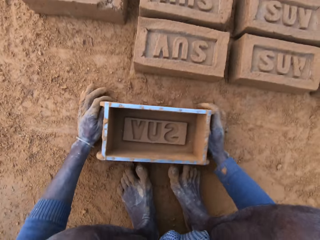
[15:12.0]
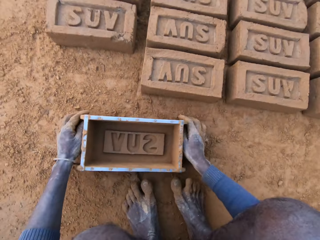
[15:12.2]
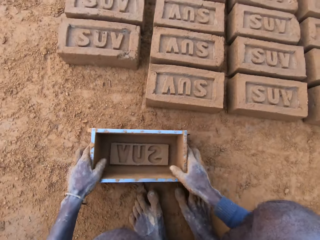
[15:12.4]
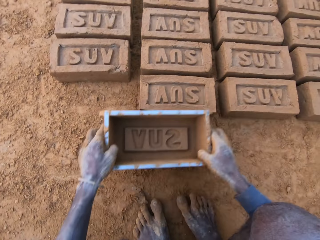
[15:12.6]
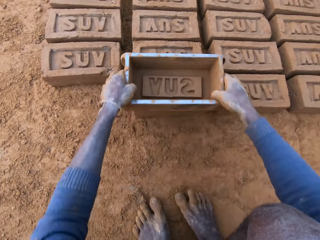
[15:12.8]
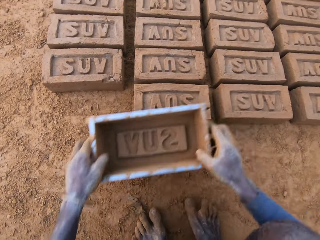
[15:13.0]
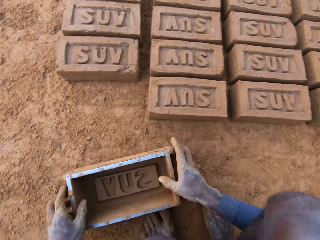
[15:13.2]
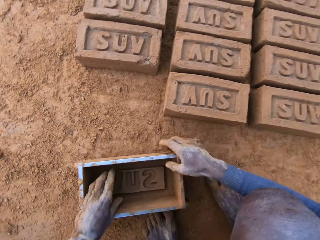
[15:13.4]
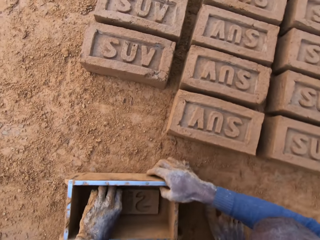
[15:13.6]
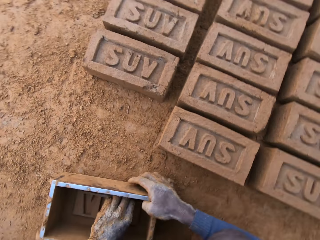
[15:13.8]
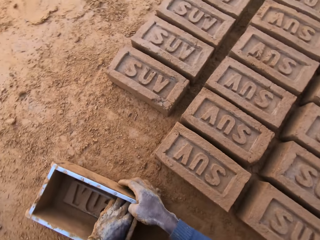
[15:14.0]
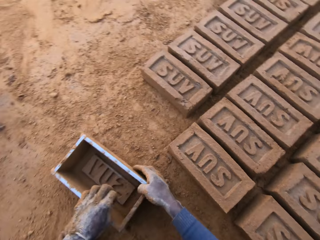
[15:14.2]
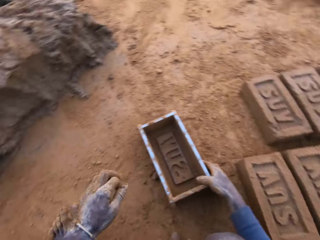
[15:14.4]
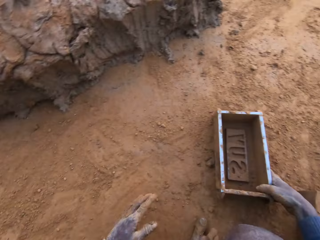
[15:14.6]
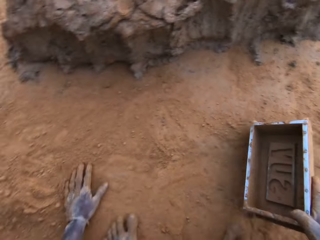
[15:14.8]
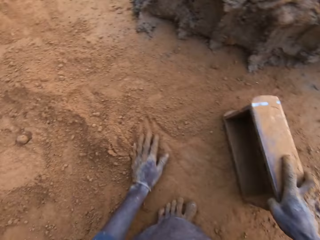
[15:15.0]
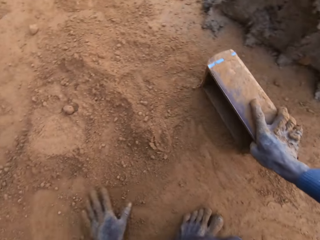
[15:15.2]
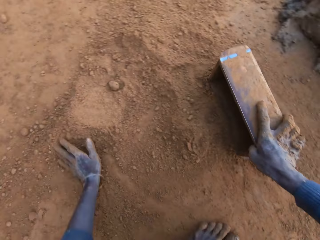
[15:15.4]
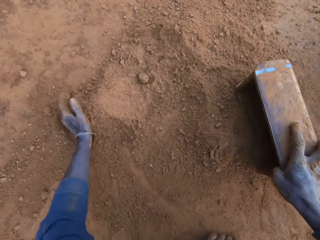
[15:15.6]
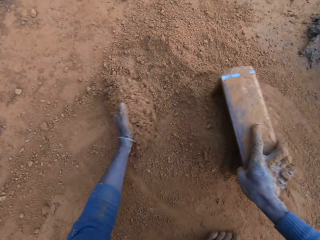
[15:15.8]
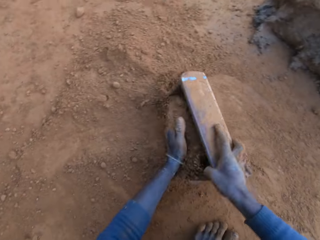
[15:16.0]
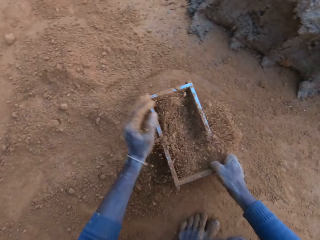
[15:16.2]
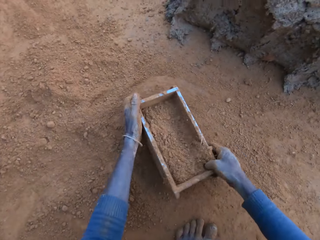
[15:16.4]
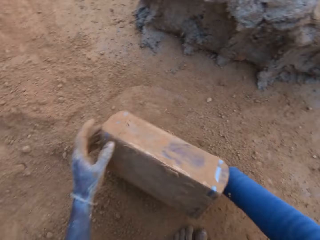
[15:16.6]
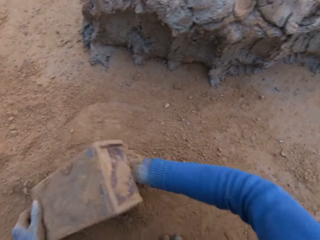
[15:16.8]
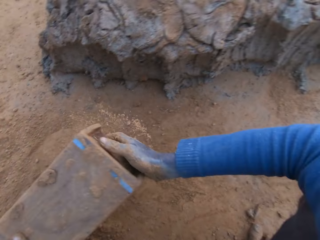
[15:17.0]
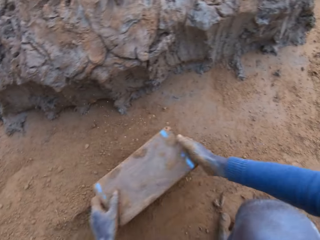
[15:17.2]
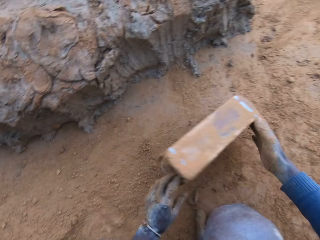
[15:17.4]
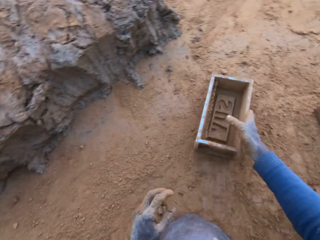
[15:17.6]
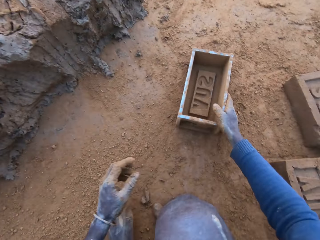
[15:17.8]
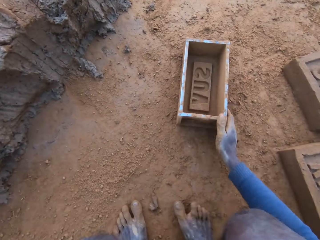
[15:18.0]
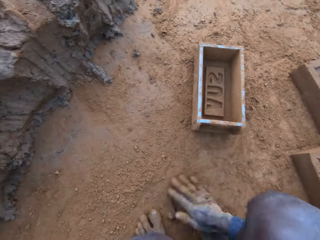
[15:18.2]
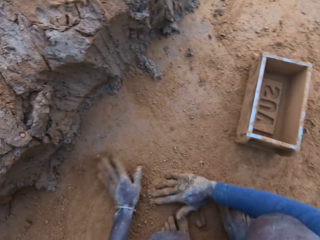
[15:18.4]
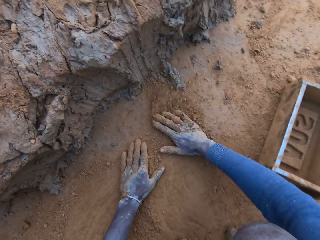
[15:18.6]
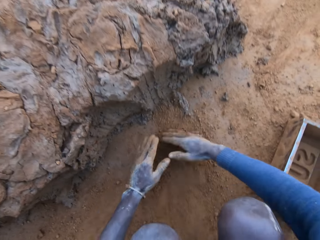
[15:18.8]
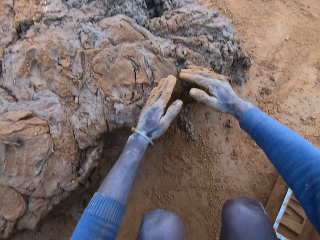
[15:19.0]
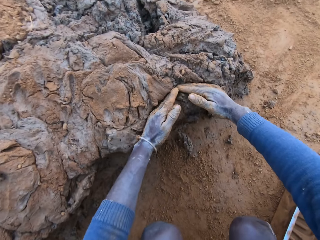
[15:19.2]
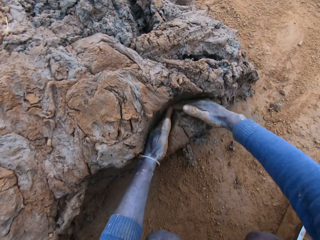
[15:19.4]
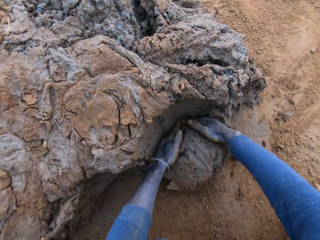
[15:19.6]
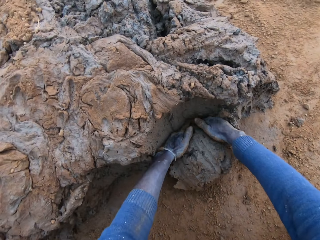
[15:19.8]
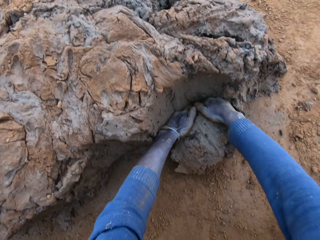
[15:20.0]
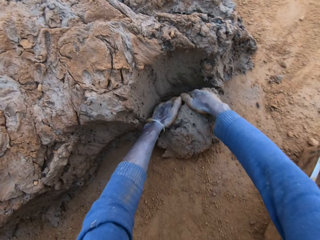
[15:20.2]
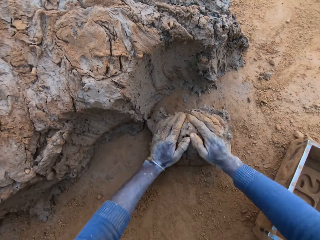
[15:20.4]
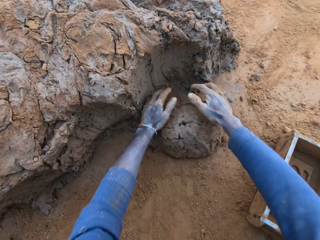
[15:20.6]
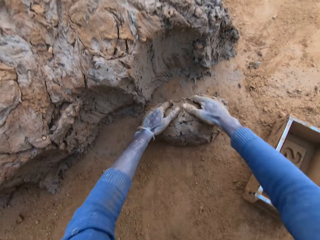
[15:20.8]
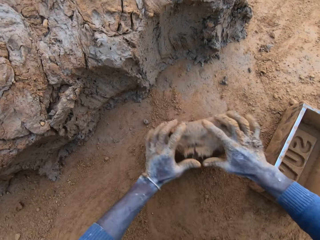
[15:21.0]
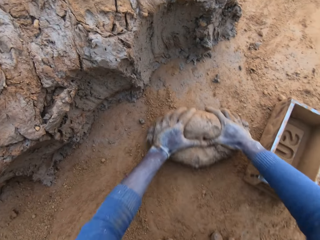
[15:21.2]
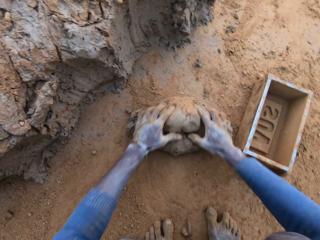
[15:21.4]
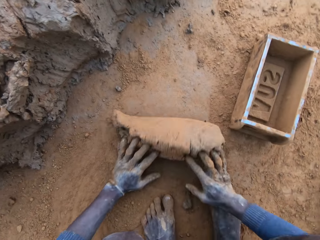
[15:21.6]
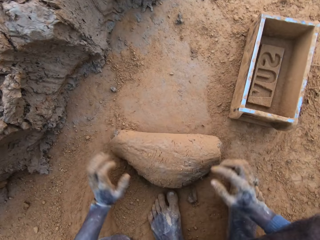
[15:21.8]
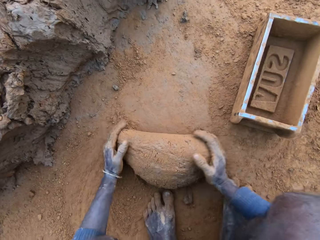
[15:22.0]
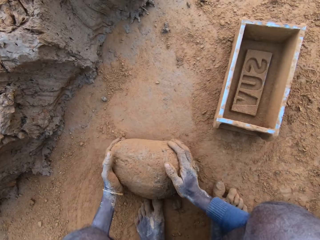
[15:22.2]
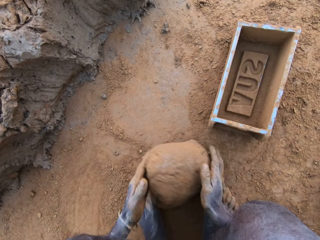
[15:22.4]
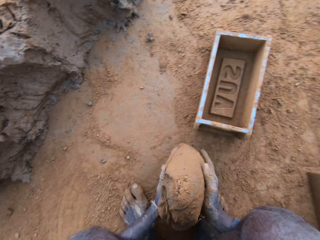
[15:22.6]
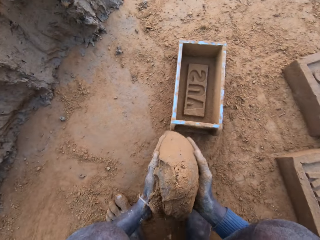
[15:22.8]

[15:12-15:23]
The camera wearer puts the brick making box or mould on the ground. He picks the brick making box on the ground, presses a brick with the brick making box on the ground, and puts the brick making box on the ground. He removes clay from the mould. He scoops mud in the brick making box on the ground. He moves around and moves the brick making box on the ground. He packs sand into the clay mould with his left hand on the ground. He turns the brick making box on the ground. He pours sand out of the clay mould. He hits the ground with the brick making box. He puts the brick making box on the ground. He scoops soil on the ground with his hands. He rubs his hands on sand. He packs clay from the clay mud with his hands on the ground. He presses the clay with his hands. He rolls the mud on the ground with his hands.

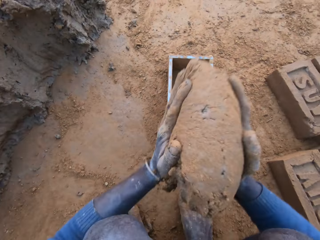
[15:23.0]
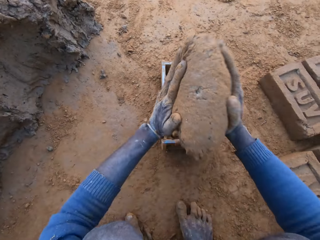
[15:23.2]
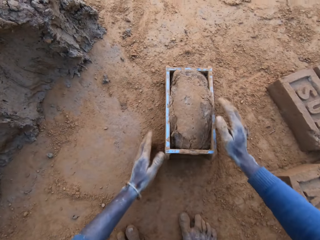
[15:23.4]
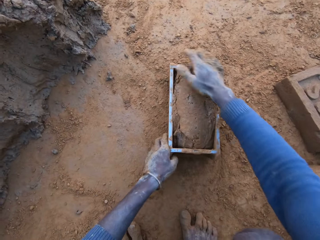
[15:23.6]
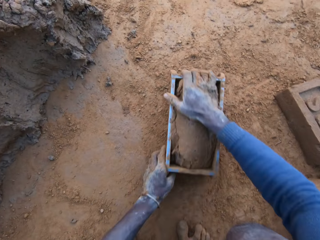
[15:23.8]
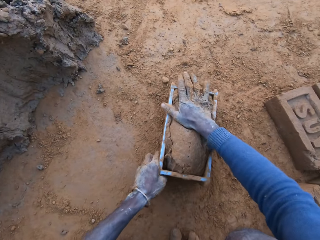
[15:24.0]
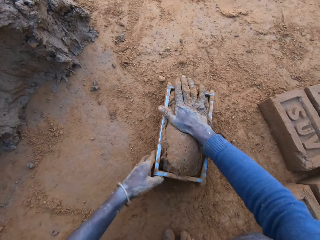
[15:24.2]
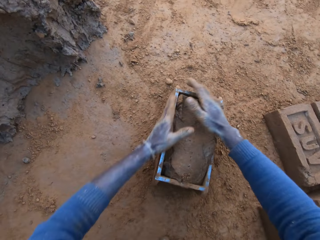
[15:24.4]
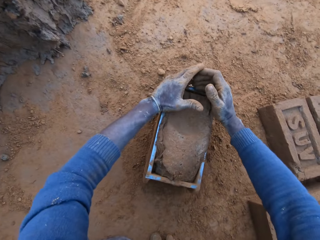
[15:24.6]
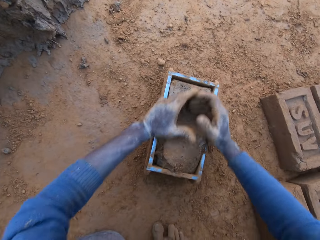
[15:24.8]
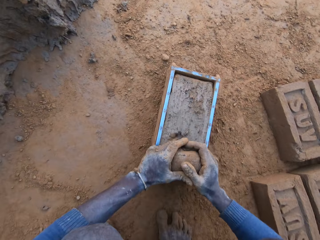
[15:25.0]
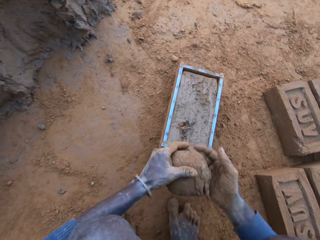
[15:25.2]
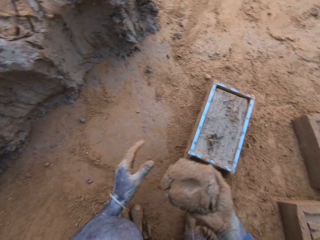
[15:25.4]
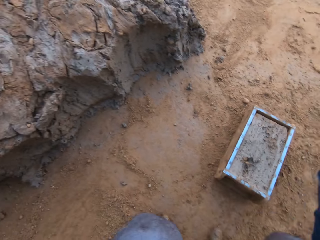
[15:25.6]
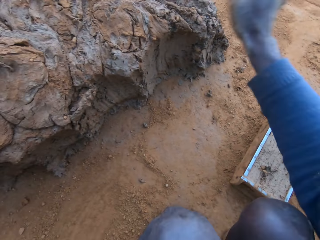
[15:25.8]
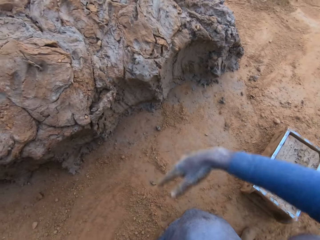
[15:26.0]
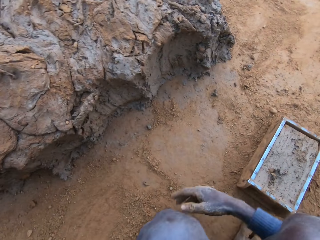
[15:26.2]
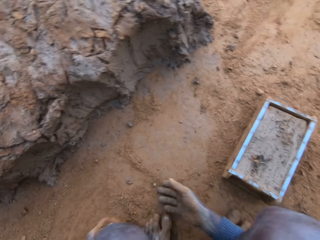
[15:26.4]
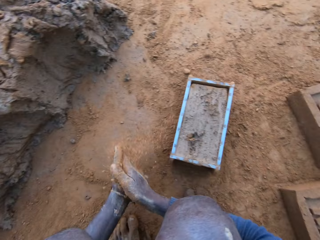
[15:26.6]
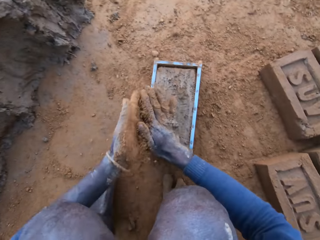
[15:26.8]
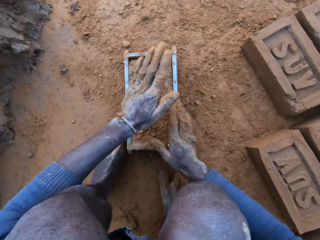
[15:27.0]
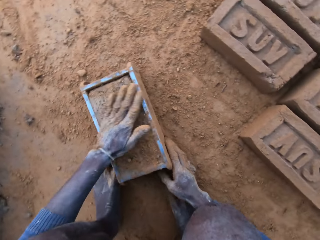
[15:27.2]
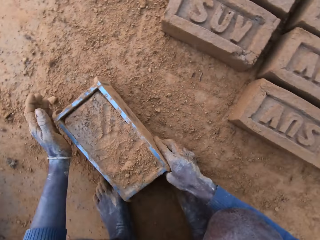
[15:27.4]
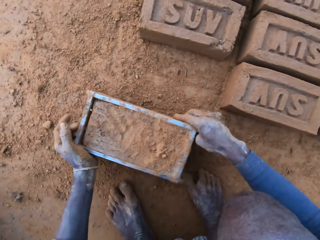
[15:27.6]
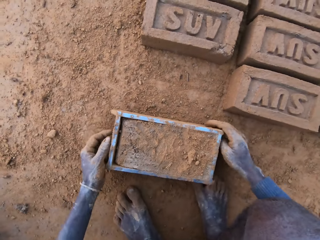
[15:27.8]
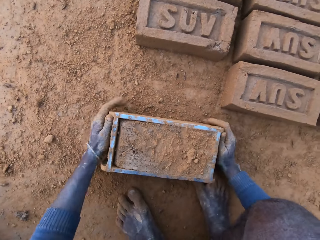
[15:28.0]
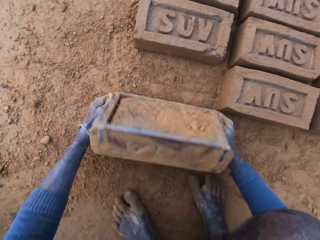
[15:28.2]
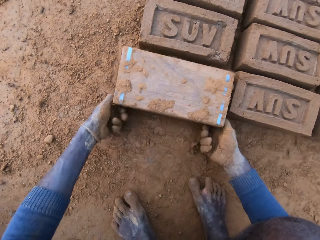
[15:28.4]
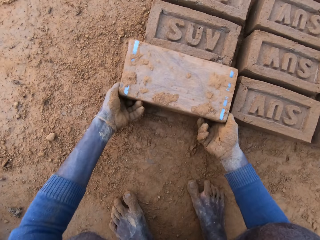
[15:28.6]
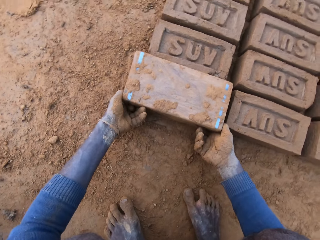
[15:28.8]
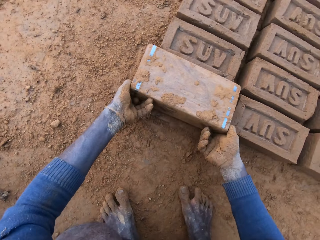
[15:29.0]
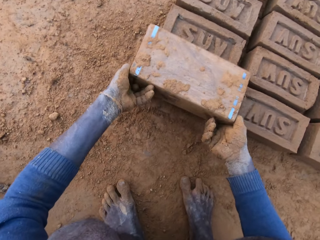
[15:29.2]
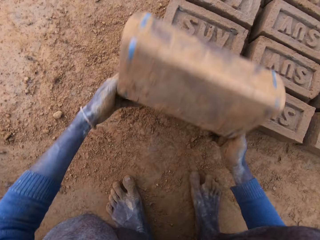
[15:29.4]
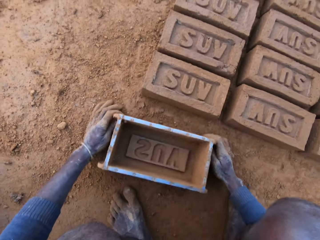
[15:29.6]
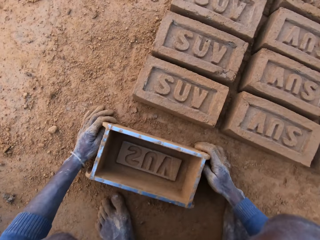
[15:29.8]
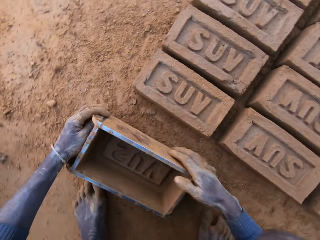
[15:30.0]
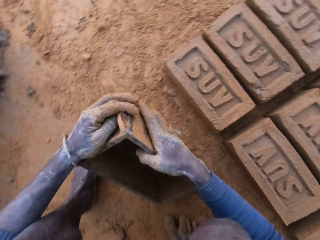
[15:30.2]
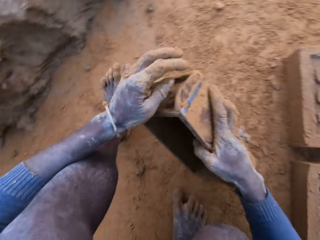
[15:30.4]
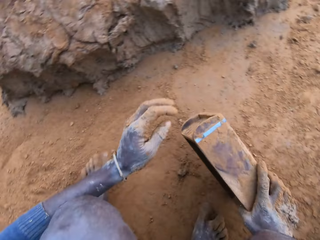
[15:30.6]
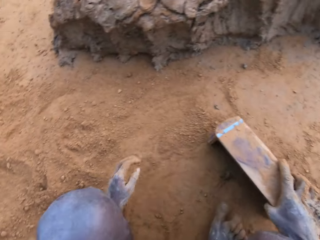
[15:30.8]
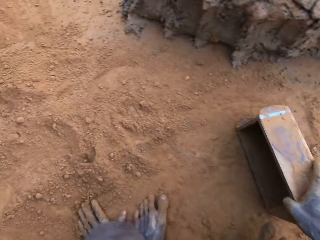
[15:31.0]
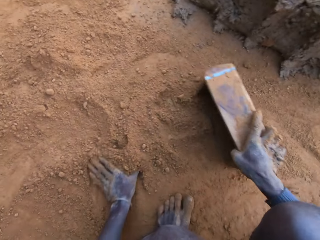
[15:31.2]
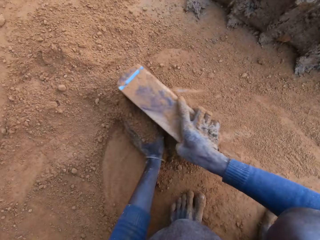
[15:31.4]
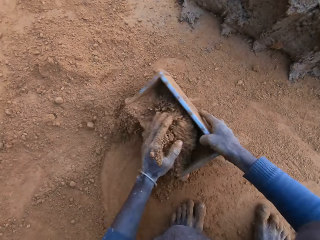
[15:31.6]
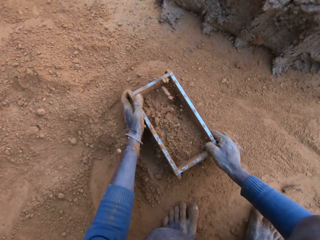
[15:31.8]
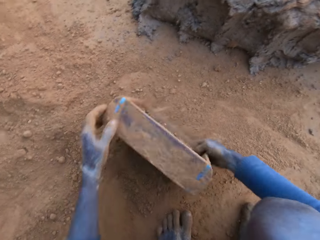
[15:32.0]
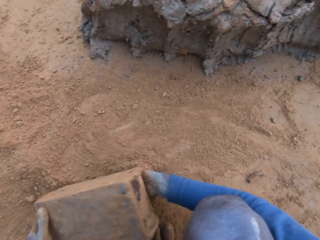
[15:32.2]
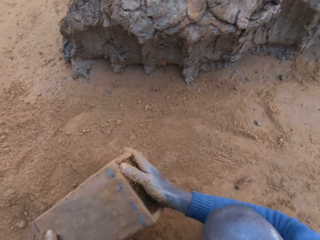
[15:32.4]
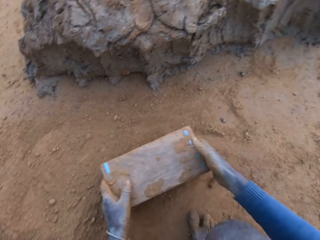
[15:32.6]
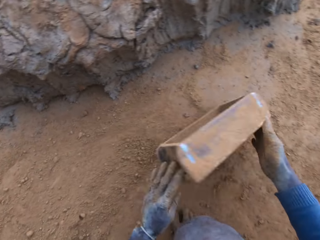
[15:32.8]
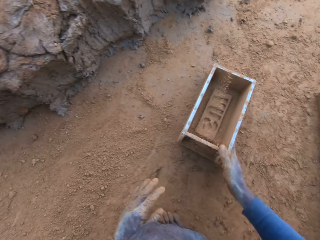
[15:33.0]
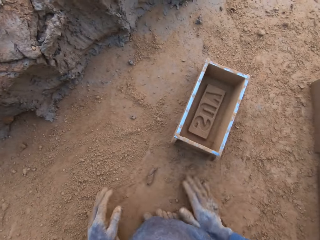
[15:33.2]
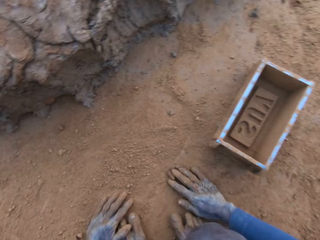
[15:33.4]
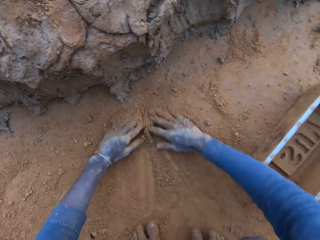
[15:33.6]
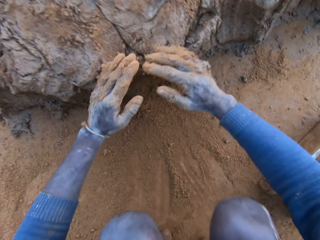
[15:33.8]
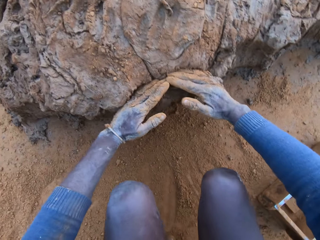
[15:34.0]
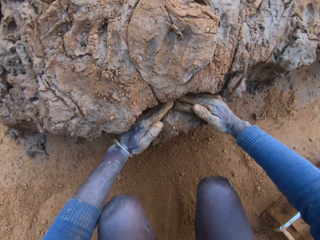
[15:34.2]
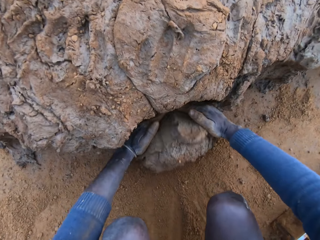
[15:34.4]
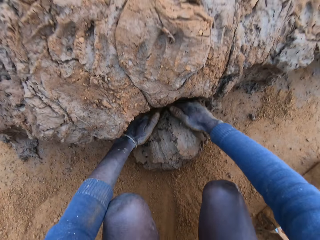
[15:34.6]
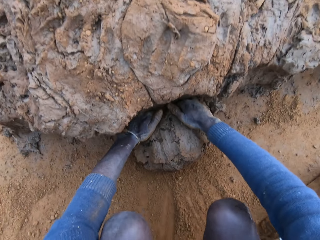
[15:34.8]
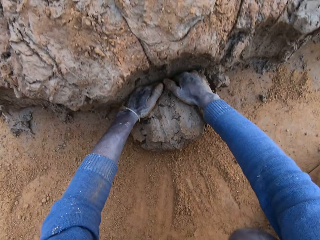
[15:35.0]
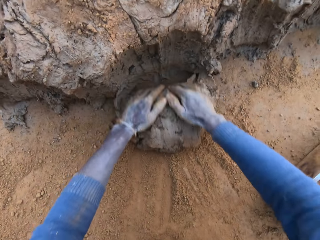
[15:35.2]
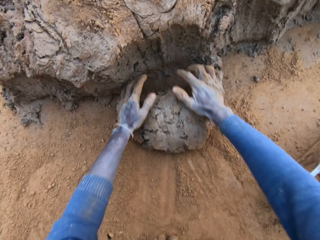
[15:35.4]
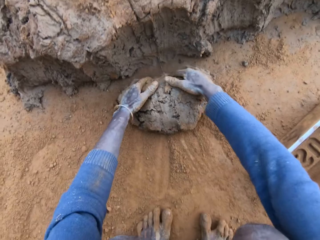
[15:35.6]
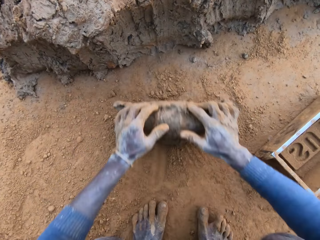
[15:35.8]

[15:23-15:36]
The camera wearer throws the mud or clay in a brick making box or mould on the ground. He presses the mud in the brick making box on the ground with his hands. He scoops the mud on the brick making box on the ground. He scrapes clay from the mould with his hands. He throws the mud on top of other mud on the ground. He scoops soil on the ground with his hand and rubs his hands with soil. He presses the mud in the brick making box on the ground. He moves the clay mould on the ground with his hands. He turns the brick making box on the ground, lifts the brick making box upwards, and puts the brick making box on the ground. He moves around. He wipes mud on the brick making box. He packs sand into the clay mould with his left hand on the ground. He turns the brick making box on the ground. He pours sand out of the clay mould. He hits the ground with the brick making box. He puts the brick making box on the ground. He scoops soil on the ground with his hands. He rubs his hands on sand. He packs clay from the clay mud with his hands on the ground.
